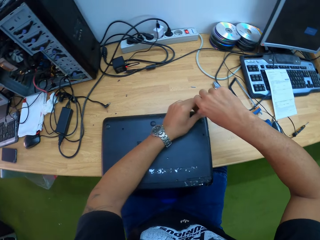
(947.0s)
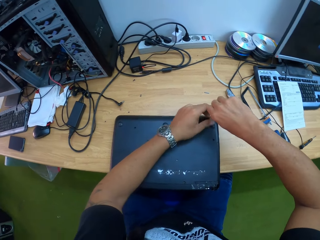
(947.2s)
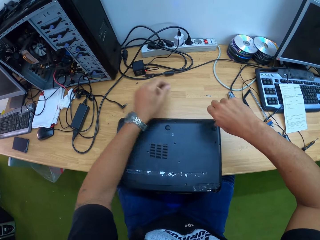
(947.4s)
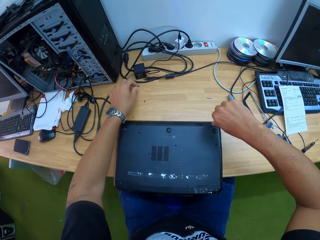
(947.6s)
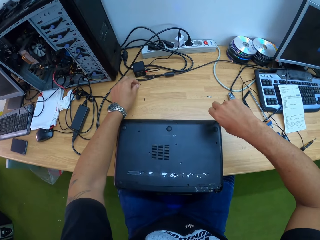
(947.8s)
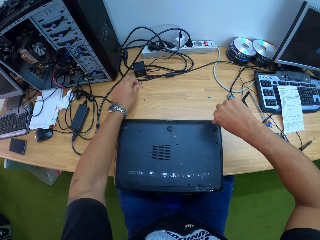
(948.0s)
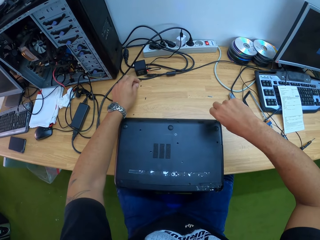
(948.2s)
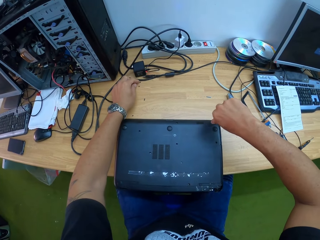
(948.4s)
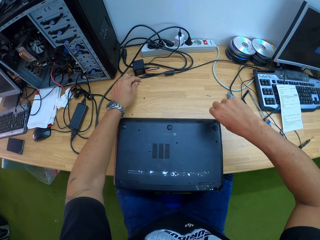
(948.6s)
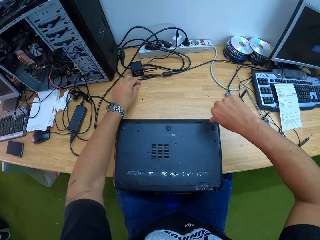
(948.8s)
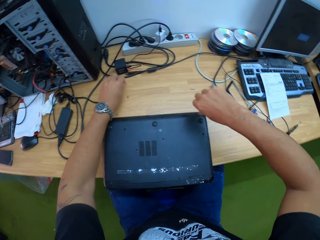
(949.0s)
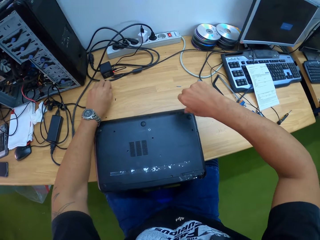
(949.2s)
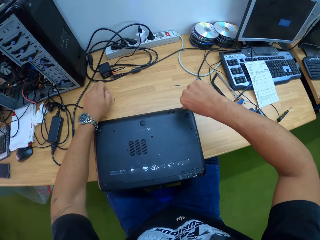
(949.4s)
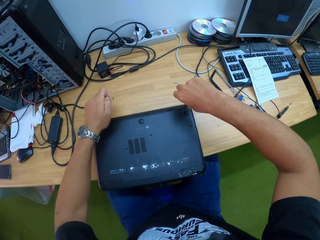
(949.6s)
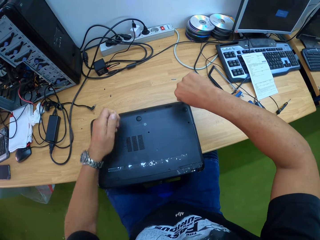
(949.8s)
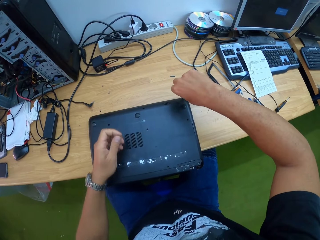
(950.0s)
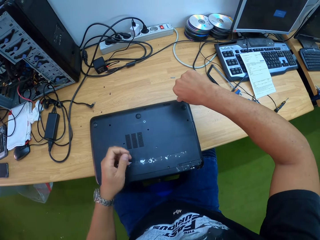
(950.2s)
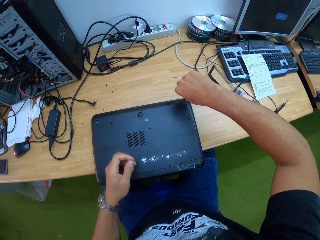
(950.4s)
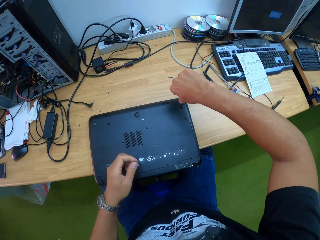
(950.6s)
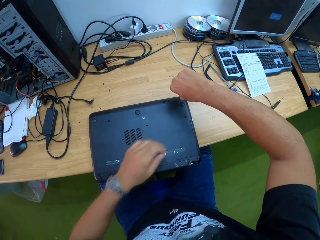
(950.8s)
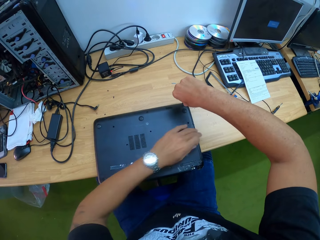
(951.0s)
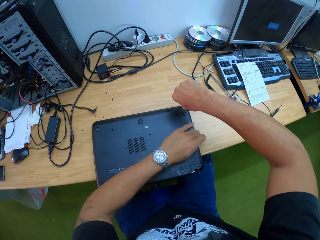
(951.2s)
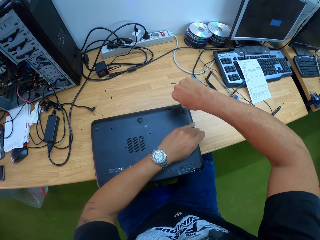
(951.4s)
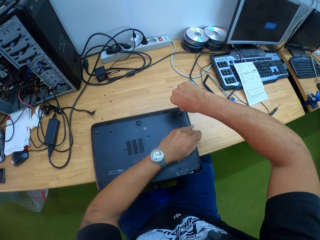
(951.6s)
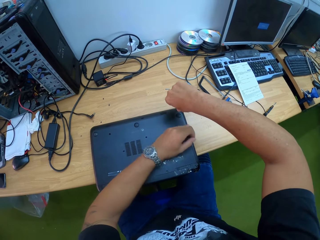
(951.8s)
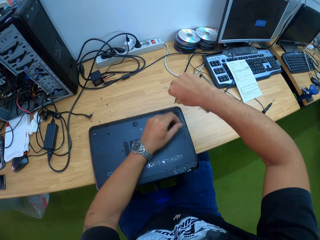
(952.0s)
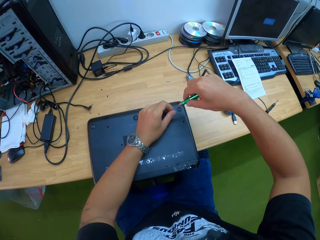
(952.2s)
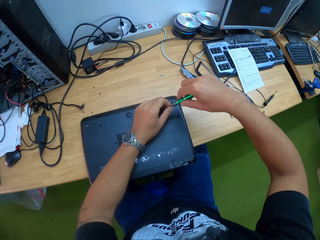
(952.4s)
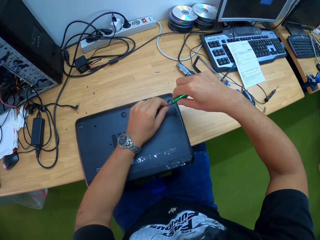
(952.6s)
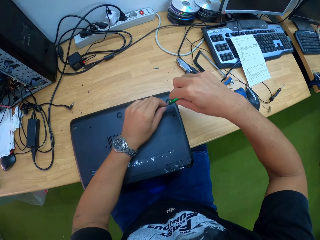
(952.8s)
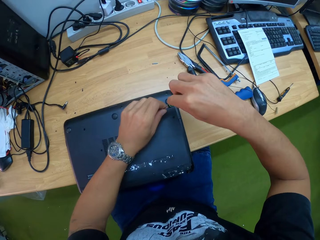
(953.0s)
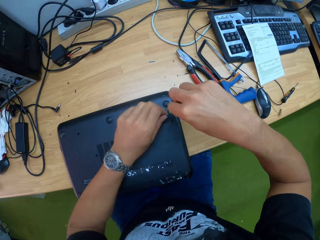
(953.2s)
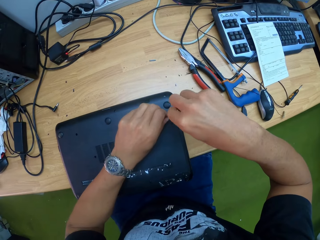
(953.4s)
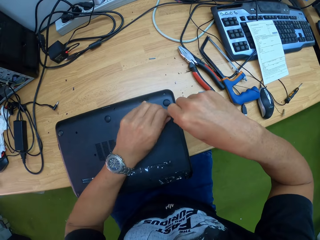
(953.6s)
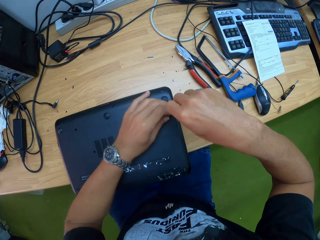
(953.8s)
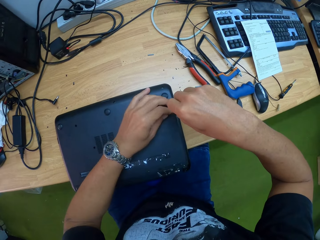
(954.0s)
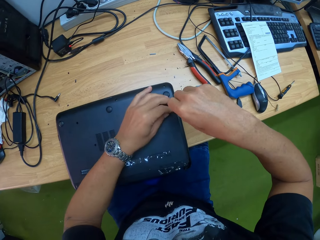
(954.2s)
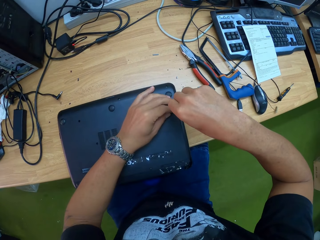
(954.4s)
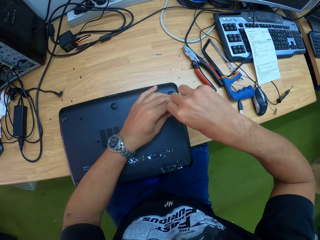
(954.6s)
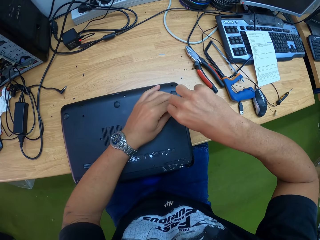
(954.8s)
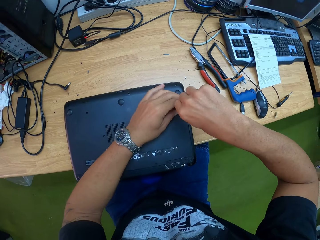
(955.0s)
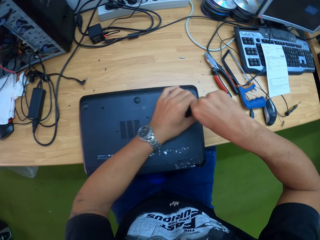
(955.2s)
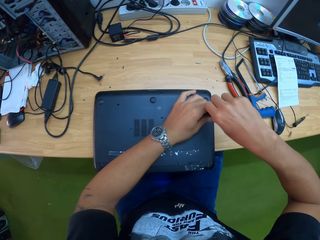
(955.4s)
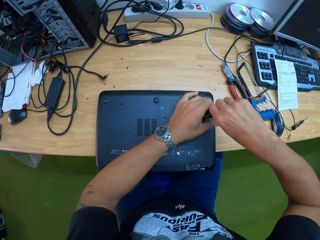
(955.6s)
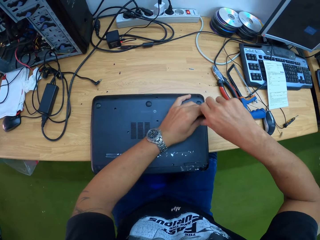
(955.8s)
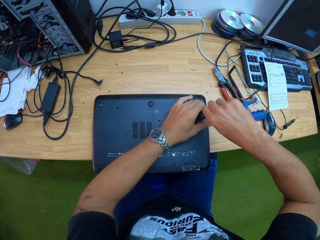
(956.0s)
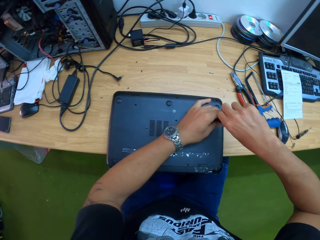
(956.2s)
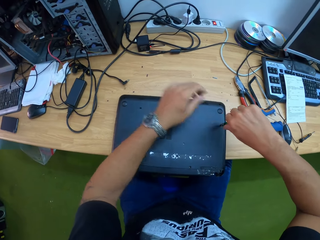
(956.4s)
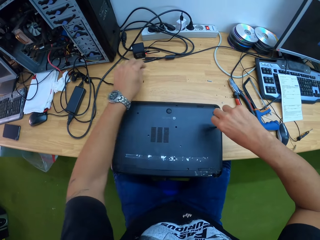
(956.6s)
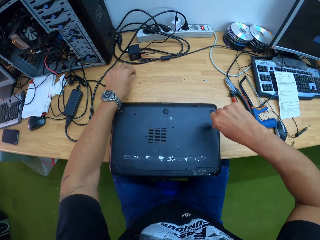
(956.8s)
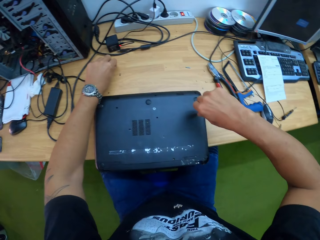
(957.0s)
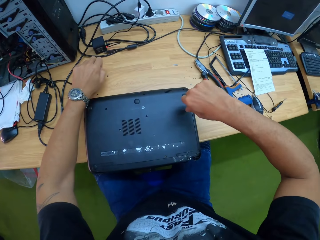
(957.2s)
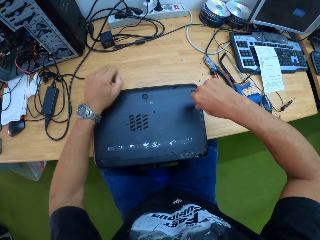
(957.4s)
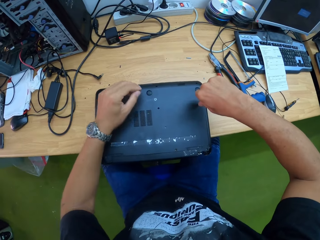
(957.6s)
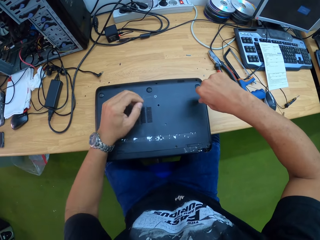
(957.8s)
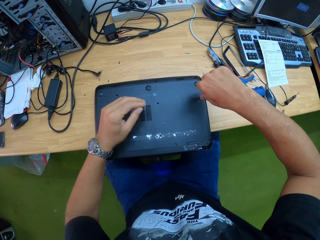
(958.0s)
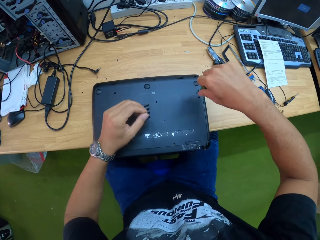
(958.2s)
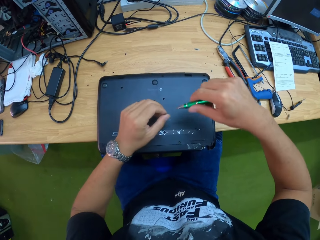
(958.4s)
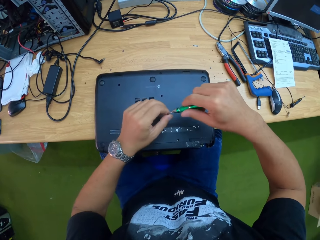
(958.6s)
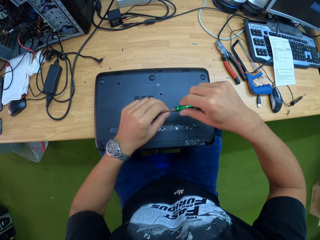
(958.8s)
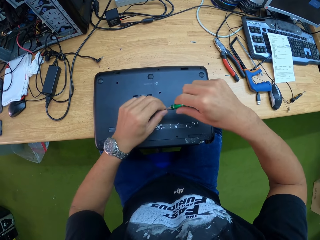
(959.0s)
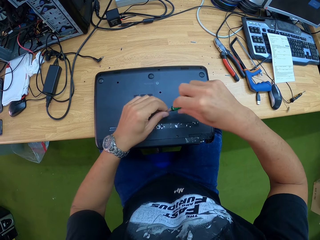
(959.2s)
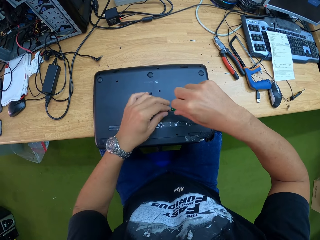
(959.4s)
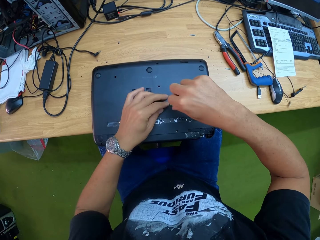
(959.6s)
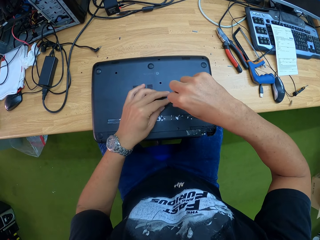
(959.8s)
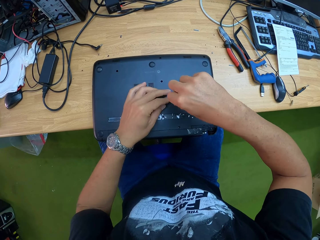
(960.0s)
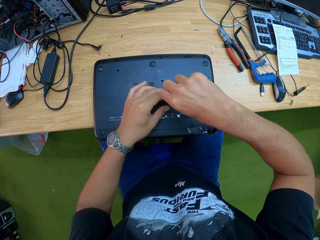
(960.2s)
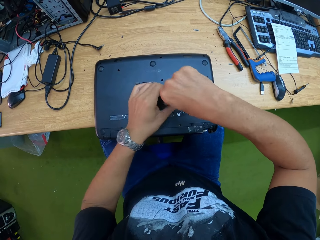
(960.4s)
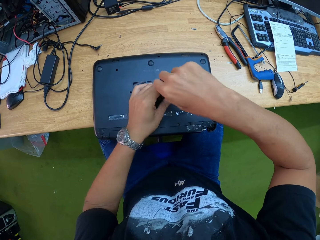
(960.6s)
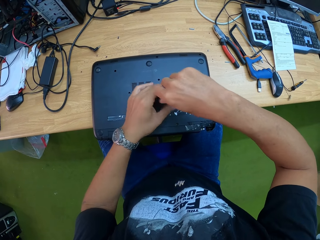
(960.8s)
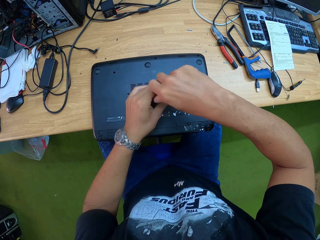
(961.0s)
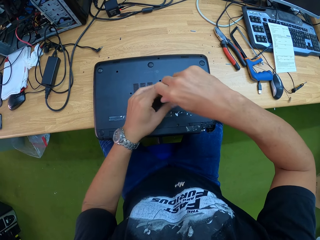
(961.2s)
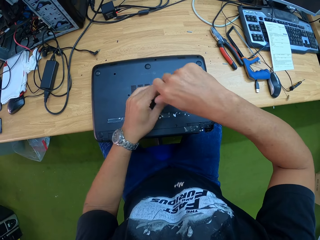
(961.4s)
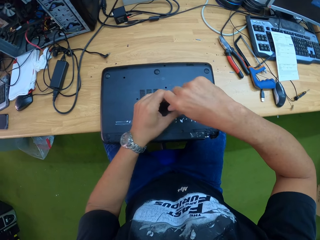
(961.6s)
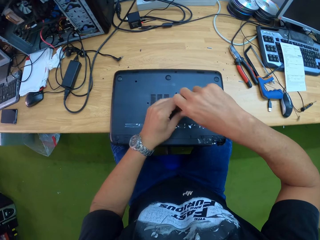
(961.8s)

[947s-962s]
The camera wearer picks a screw on the table with his left hand. He tightens the screw. He attaches the screw in his left hand to the tip of the screwdriver in his right hand. He screws the laptop on the table with the screw on the screwdriver in his right hand. He picks a screw on the table with his left hand. He attaches the screw in his left hand to the tip of the screwdriver in his right hand. He screws the laptop on the table with the screw on the screwdriver in his right hand.

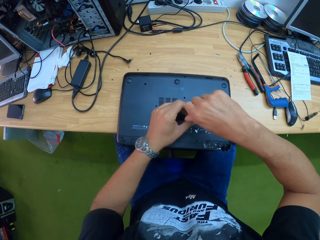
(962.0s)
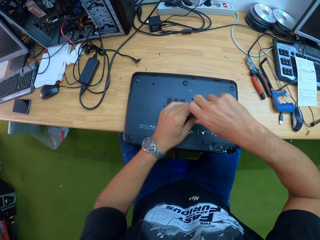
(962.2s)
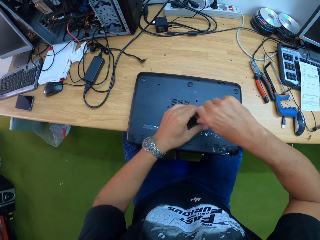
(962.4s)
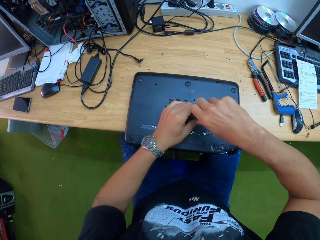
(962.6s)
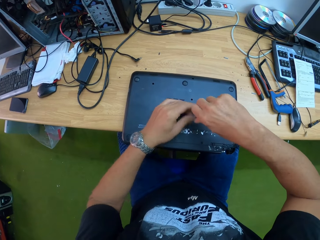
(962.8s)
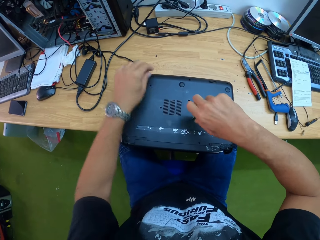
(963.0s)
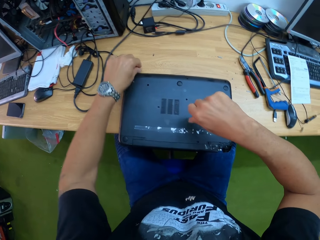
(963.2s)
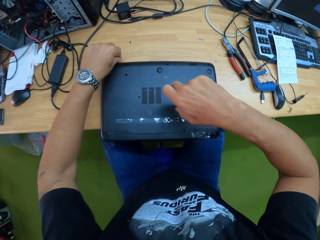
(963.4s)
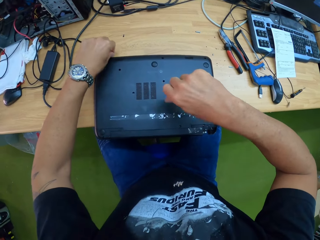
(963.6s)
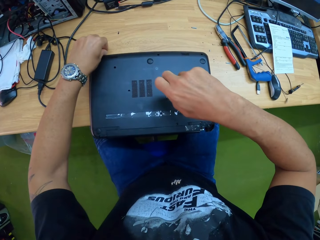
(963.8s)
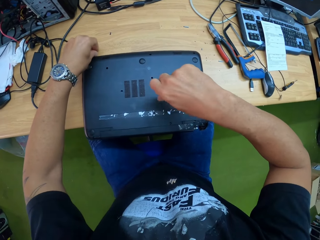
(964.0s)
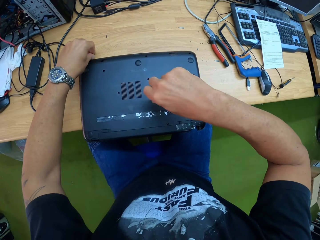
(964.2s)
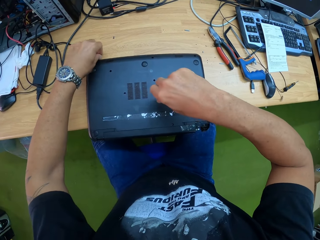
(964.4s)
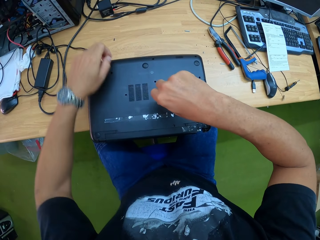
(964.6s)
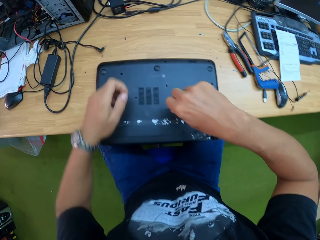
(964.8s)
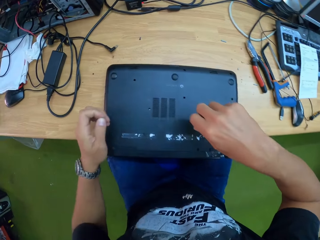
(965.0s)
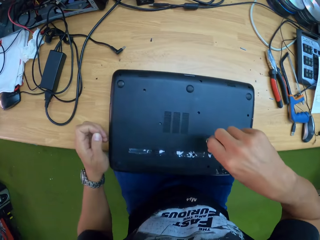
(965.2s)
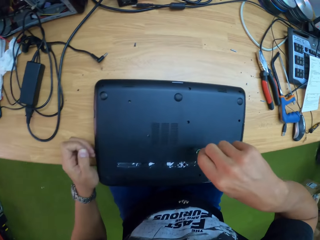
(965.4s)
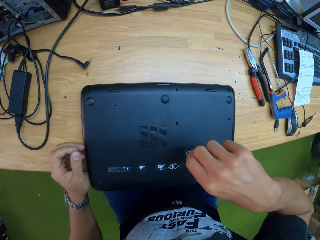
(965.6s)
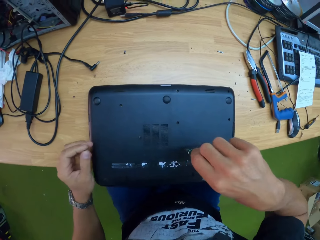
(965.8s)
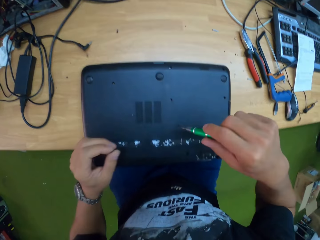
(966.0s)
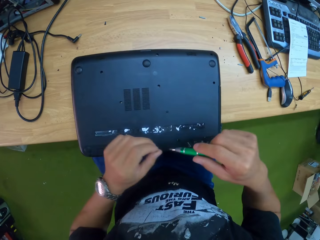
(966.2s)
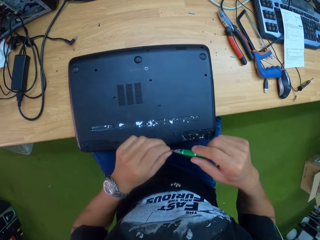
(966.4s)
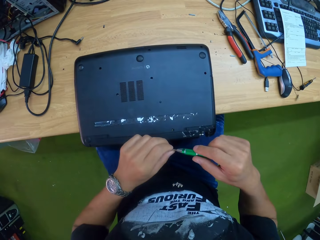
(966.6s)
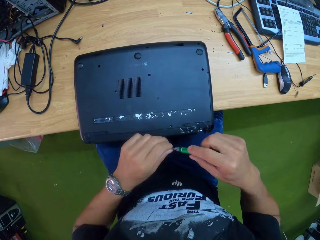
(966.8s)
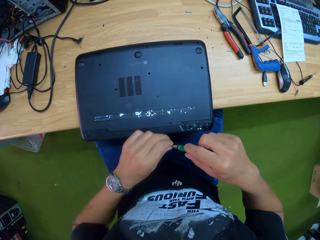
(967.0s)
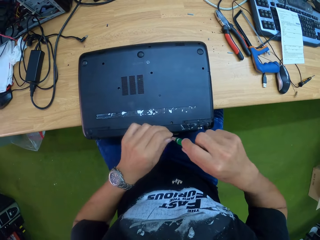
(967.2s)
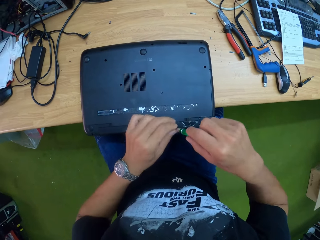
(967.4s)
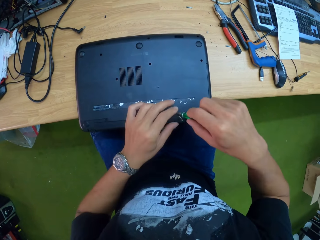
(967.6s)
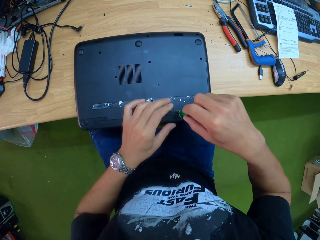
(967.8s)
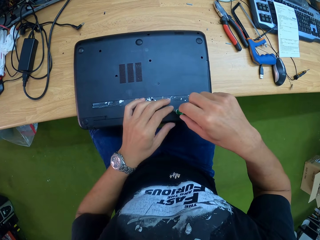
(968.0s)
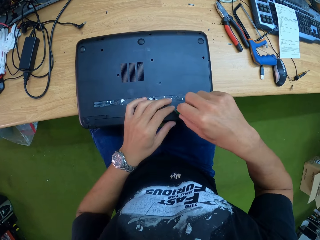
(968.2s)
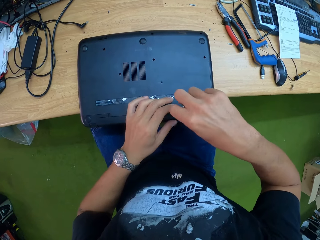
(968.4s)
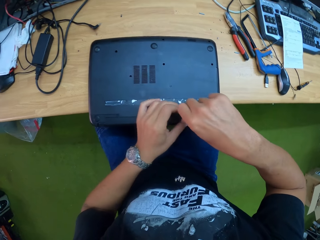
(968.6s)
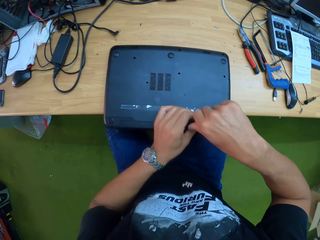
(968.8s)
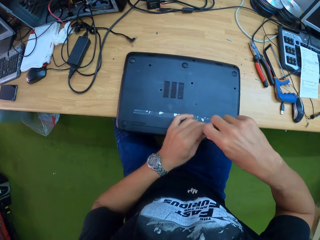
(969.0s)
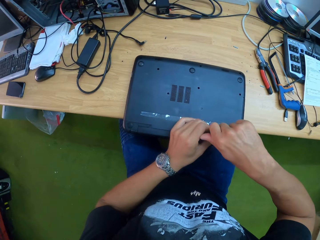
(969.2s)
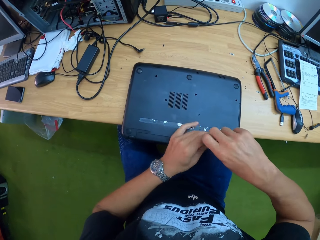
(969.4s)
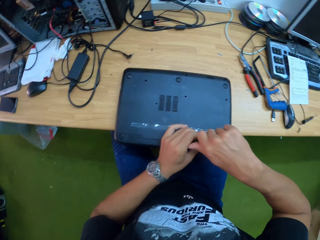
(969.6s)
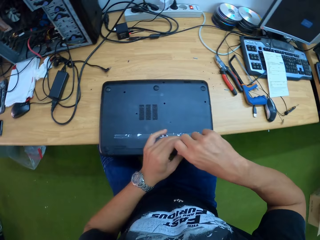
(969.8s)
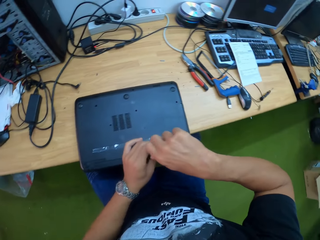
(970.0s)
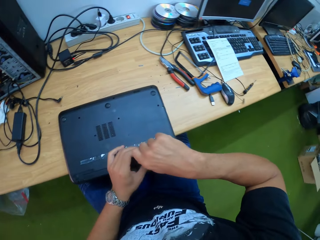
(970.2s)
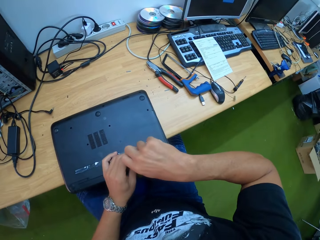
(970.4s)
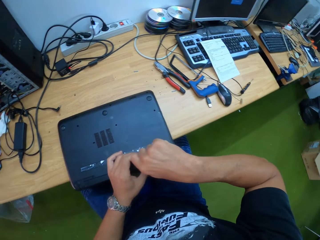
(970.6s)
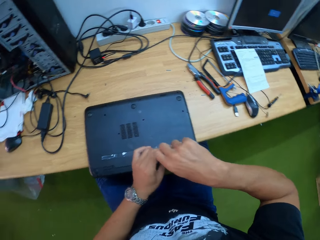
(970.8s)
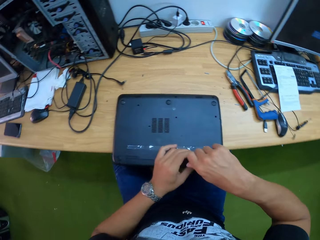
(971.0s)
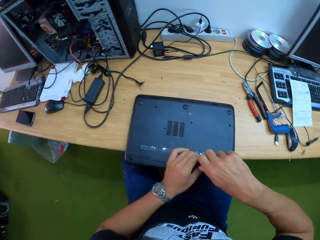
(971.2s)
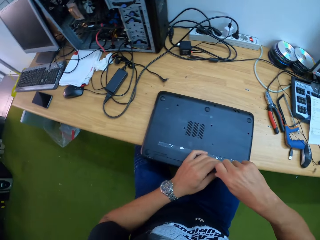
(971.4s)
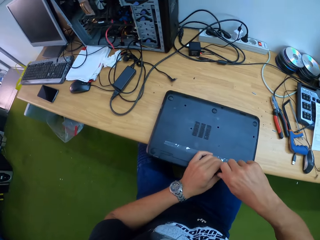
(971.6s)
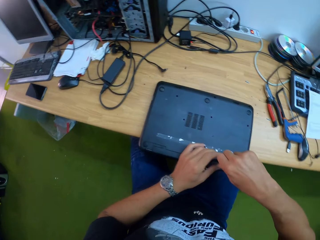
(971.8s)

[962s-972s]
The camera wearer picks a screw on the table with his left hand. He attaches the screw in his left hand to the tip of the screwdriver in his right hand. He screws the laptop on the table with the screw on the screwdriver in his right hand.
